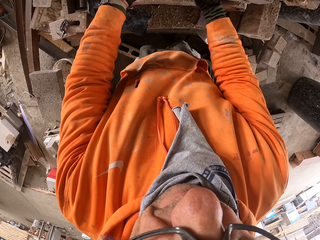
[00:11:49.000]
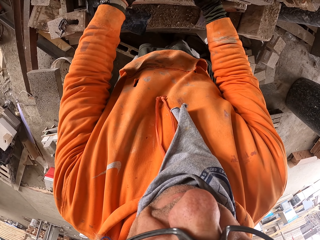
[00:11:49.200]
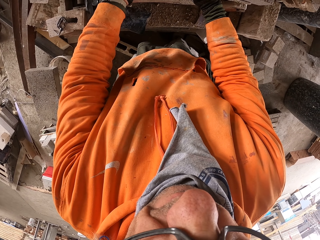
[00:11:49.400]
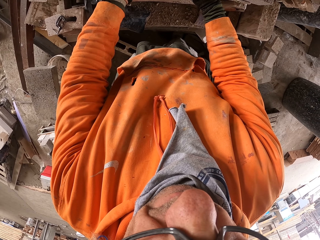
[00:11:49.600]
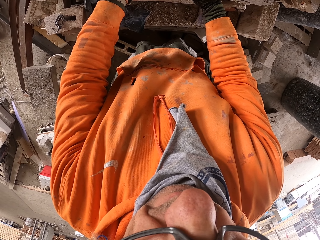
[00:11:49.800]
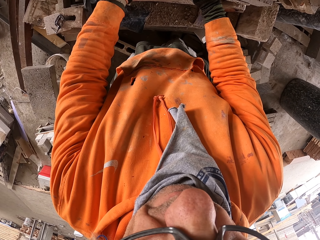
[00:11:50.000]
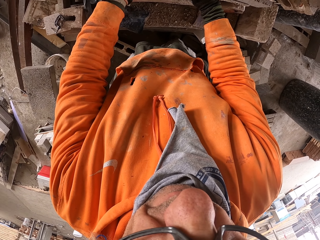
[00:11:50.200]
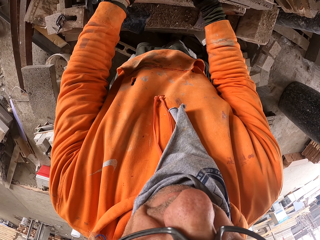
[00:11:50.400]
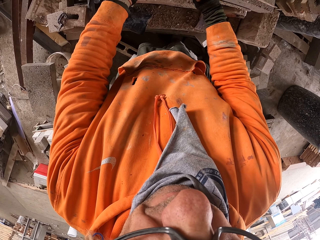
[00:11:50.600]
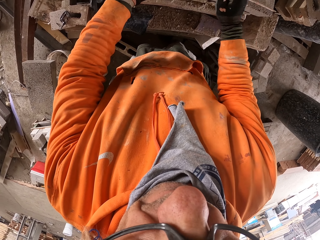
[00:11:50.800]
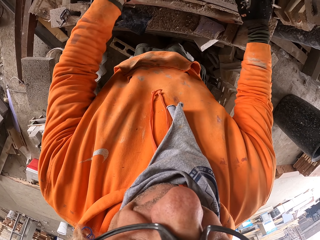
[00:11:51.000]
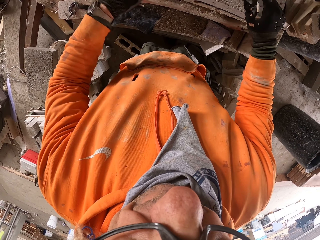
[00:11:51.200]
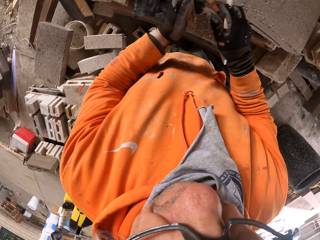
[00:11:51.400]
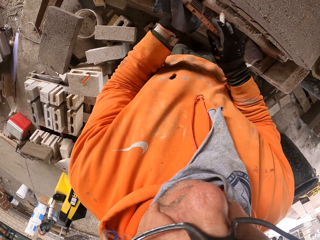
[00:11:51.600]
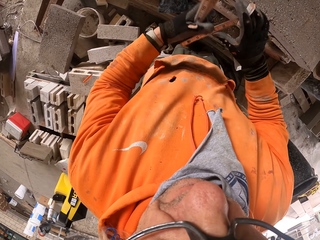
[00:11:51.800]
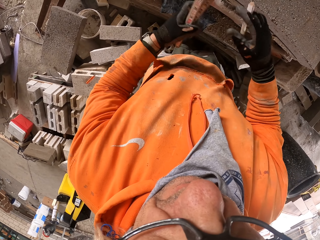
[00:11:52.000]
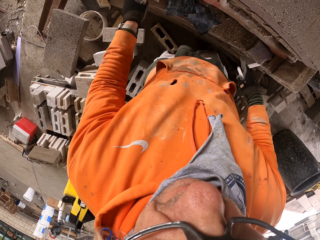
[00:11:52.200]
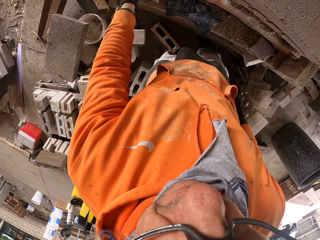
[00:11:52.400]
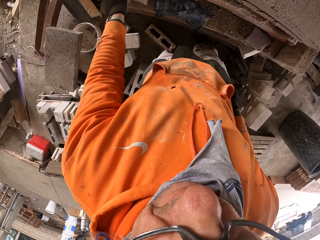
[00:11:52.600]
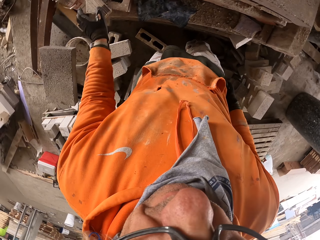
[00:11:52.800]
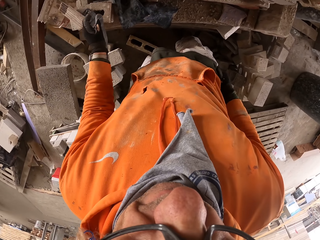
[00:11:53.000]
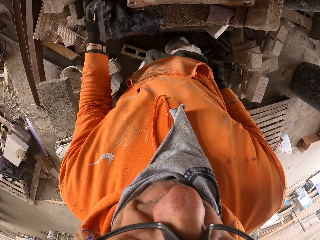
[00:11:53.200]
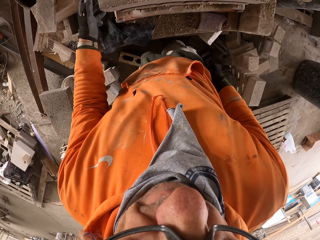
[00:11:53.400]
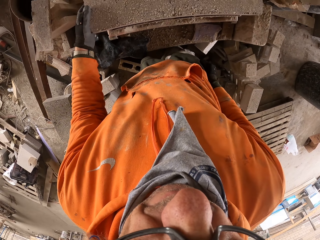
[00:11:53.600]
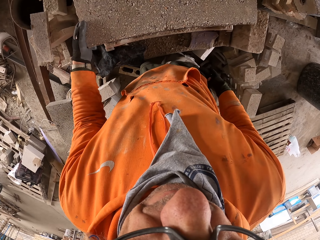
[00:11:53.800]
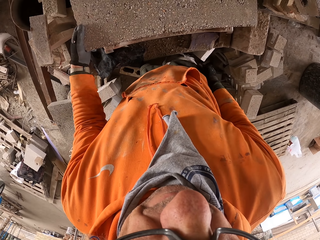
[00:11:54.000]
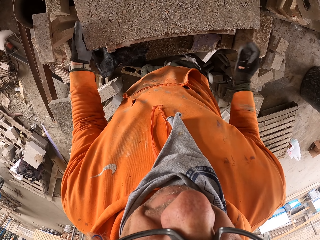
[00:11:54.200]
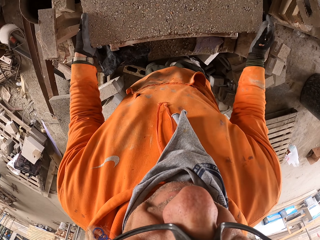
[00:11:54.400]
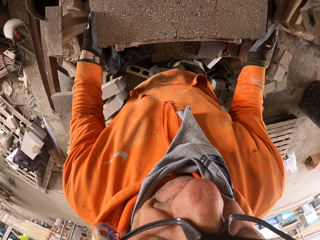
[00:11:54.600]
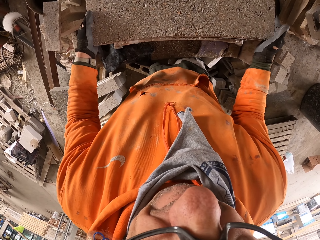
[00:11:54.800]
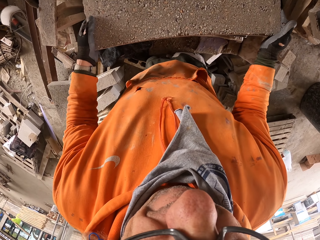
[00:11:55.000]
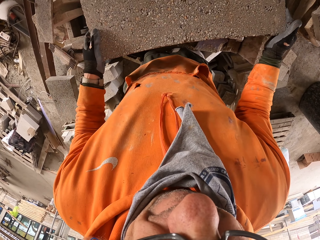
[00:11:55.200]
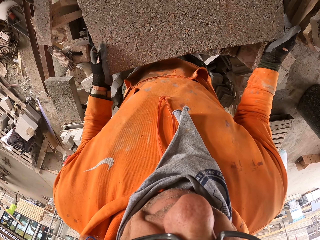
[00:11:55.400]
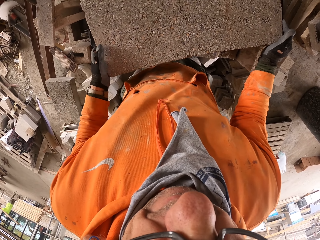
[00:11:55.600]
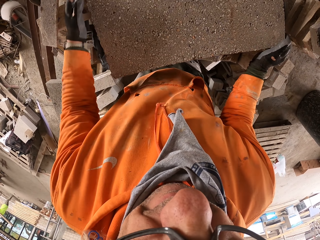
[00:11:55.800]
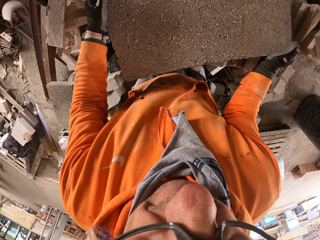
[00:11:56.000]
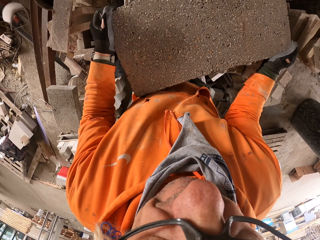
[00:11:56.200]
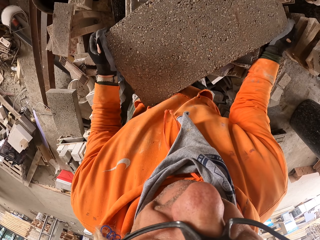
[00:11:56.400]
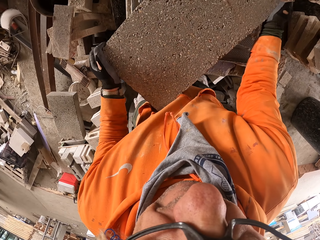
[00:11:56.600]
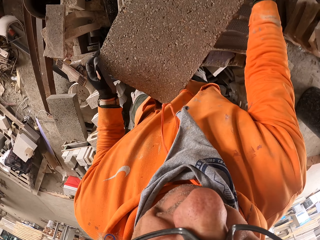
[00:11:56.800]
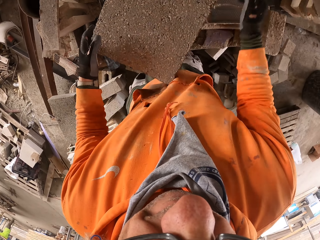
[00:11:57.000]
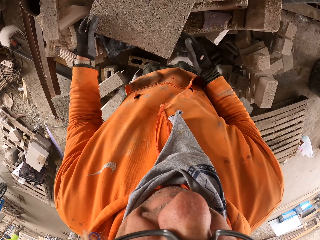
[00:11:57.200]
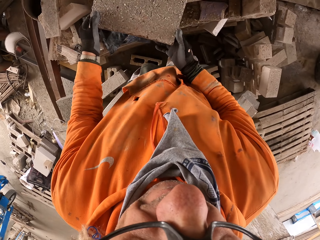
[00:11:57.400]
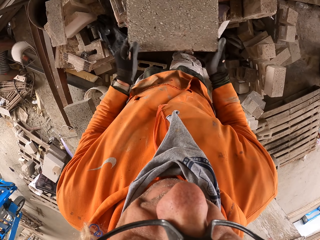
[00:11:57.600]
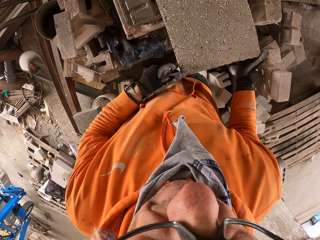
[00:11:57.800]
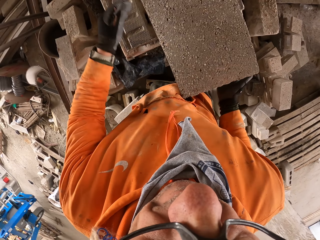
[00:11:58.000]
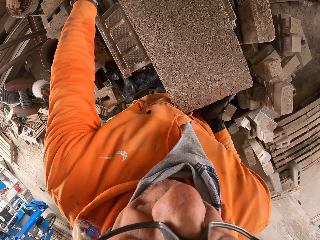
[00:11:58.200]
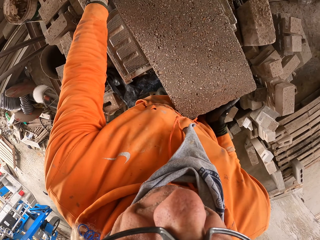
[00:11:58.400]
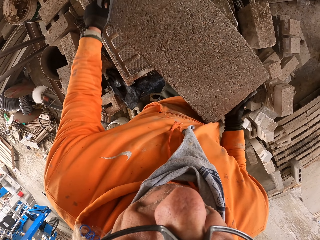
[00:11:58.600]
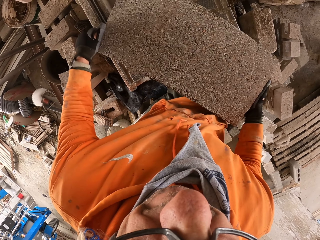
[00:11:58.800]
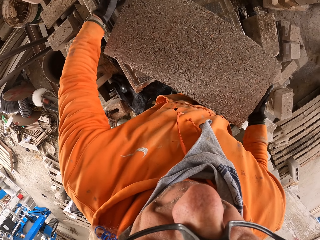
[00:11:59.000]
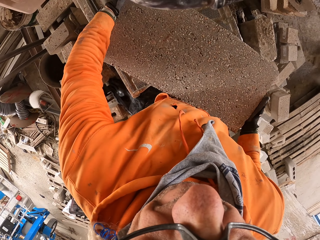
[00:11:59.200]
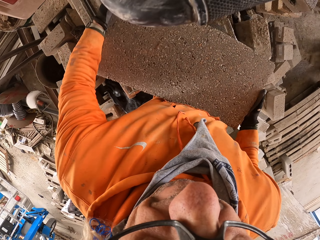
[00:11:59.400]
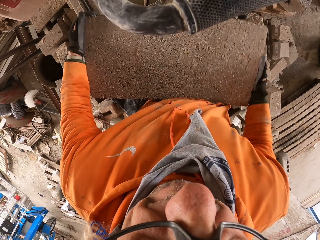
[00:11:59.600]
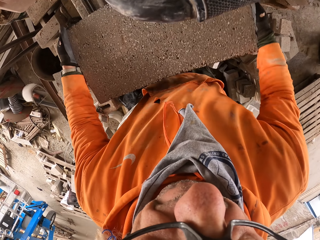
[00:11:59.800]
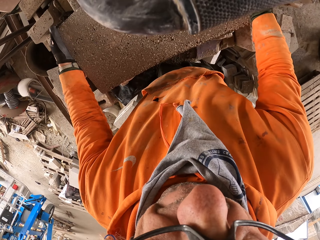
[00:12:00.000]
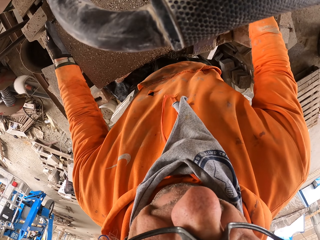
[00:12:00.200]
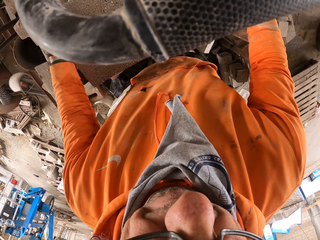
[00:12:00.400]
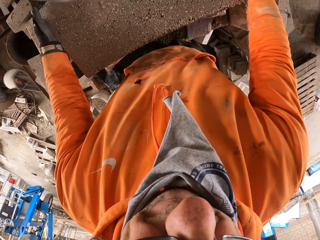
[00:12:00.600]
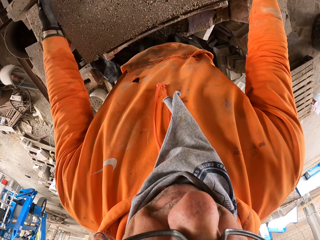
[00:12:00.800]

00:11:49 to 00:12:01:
The camera wearer folds the tape measure. They put the tape measure on the brick. They turn the brick. They move the brick.

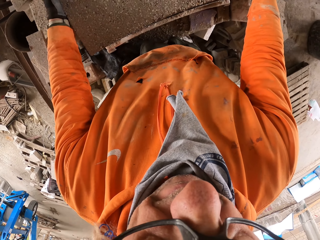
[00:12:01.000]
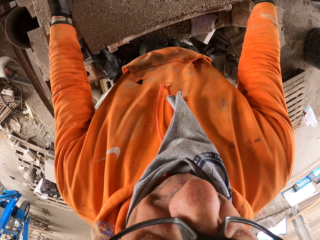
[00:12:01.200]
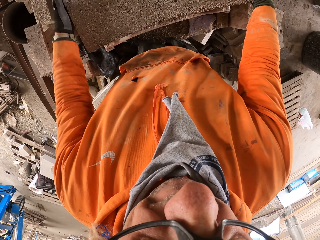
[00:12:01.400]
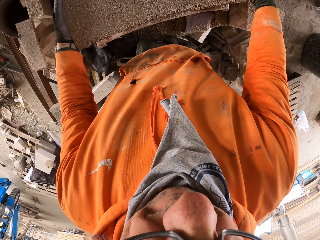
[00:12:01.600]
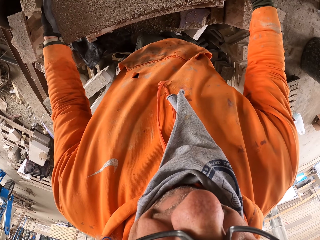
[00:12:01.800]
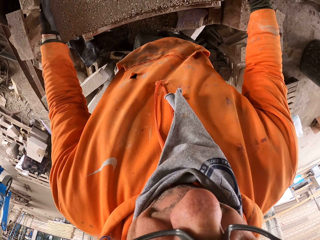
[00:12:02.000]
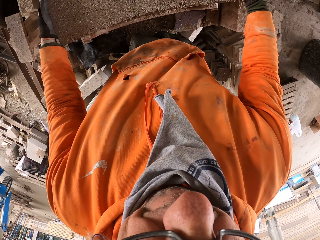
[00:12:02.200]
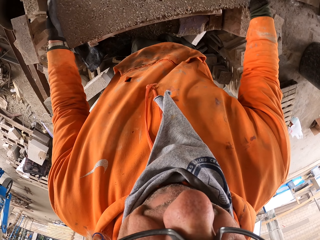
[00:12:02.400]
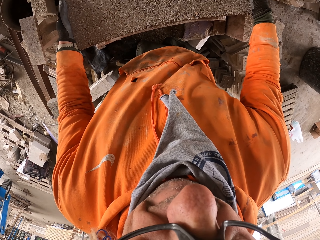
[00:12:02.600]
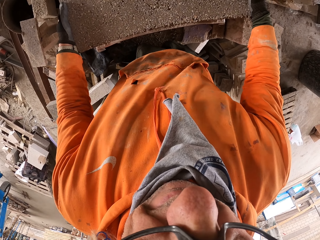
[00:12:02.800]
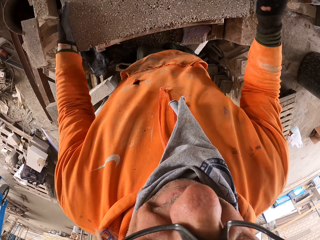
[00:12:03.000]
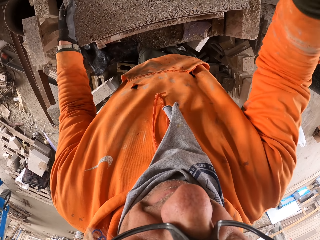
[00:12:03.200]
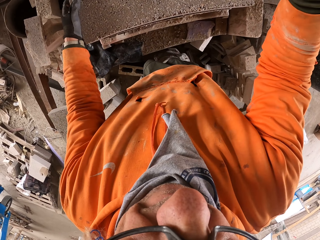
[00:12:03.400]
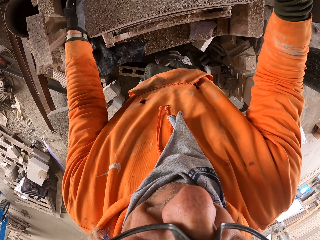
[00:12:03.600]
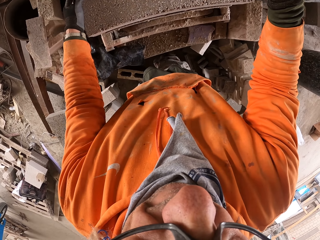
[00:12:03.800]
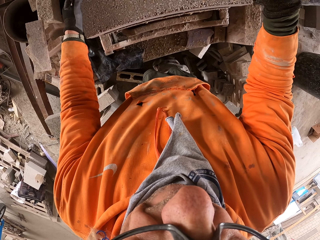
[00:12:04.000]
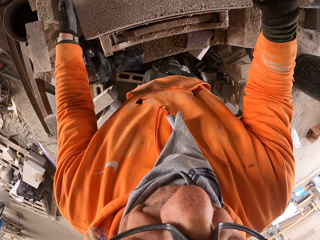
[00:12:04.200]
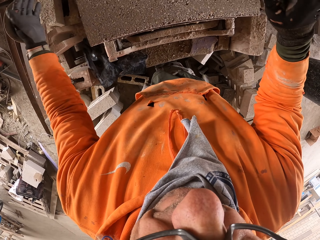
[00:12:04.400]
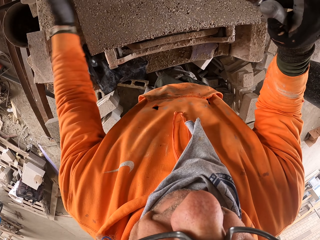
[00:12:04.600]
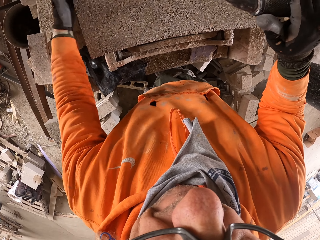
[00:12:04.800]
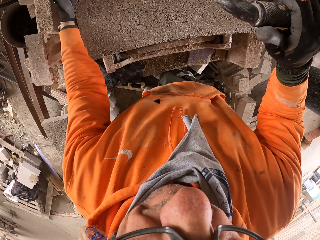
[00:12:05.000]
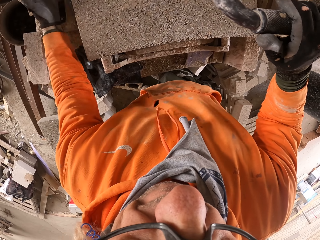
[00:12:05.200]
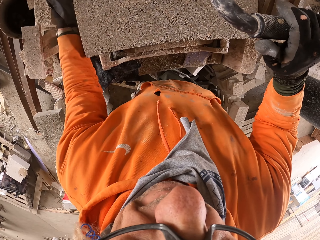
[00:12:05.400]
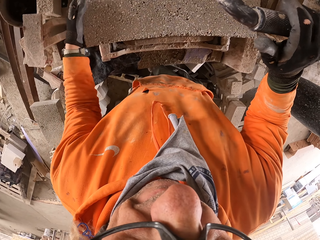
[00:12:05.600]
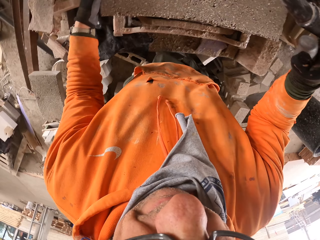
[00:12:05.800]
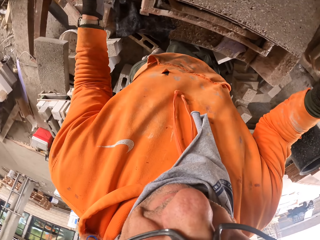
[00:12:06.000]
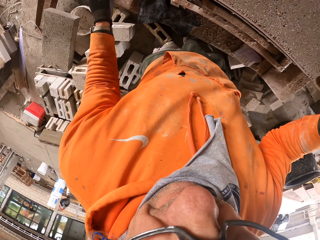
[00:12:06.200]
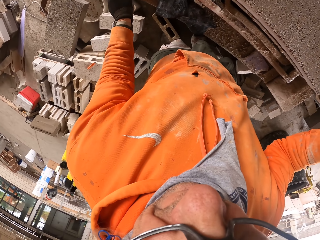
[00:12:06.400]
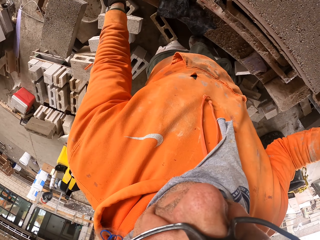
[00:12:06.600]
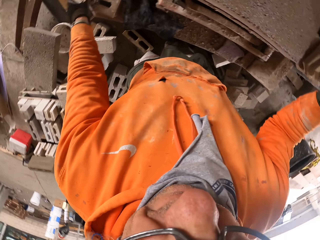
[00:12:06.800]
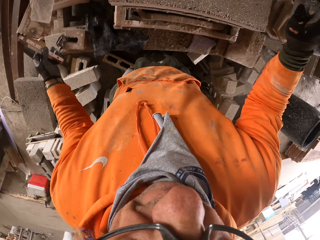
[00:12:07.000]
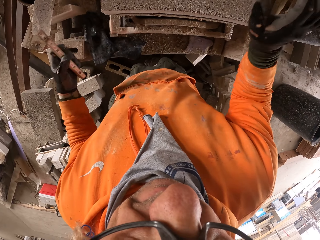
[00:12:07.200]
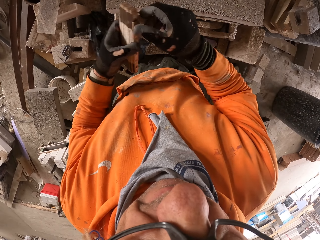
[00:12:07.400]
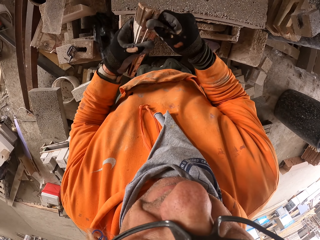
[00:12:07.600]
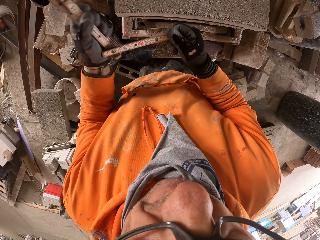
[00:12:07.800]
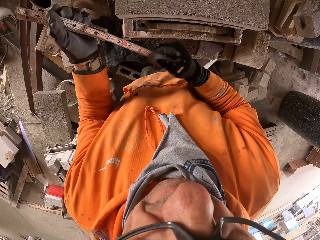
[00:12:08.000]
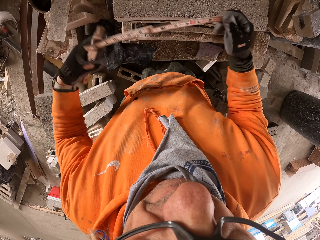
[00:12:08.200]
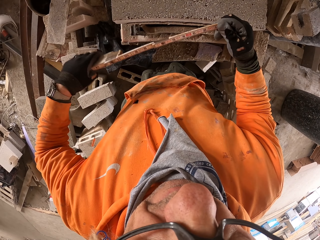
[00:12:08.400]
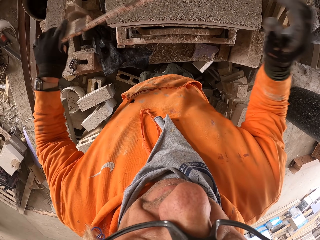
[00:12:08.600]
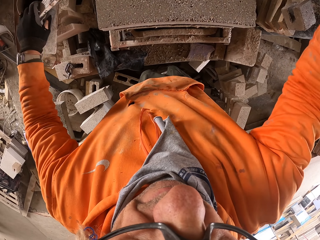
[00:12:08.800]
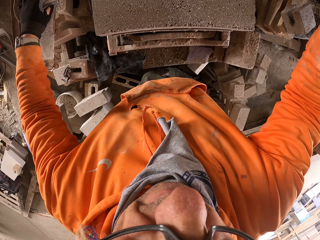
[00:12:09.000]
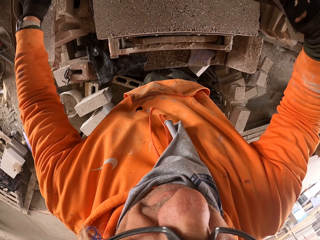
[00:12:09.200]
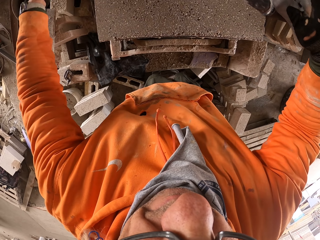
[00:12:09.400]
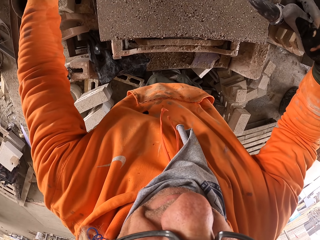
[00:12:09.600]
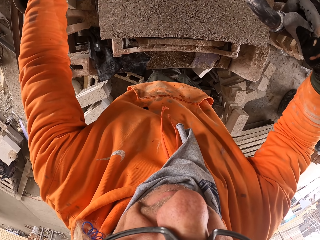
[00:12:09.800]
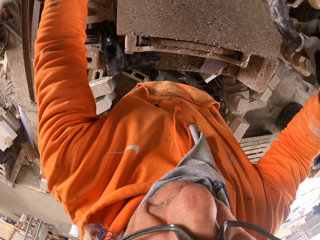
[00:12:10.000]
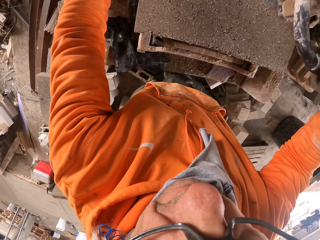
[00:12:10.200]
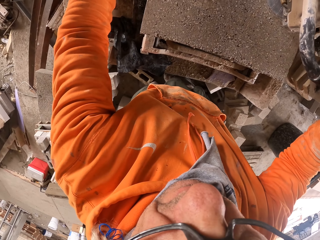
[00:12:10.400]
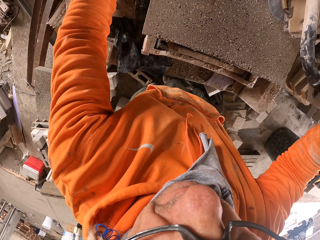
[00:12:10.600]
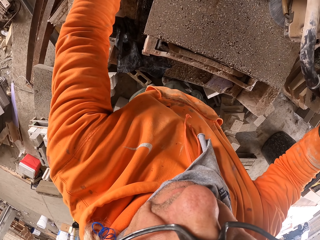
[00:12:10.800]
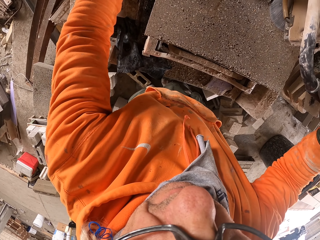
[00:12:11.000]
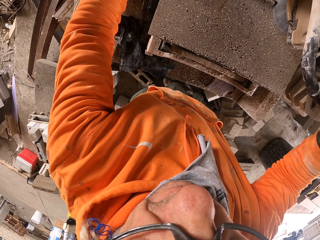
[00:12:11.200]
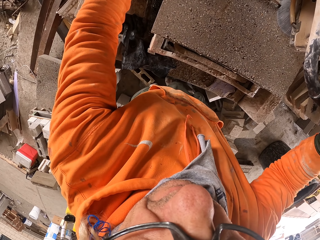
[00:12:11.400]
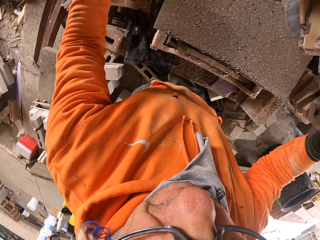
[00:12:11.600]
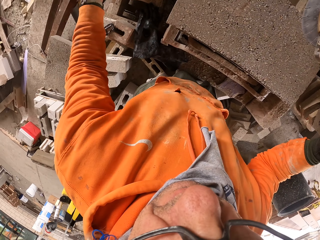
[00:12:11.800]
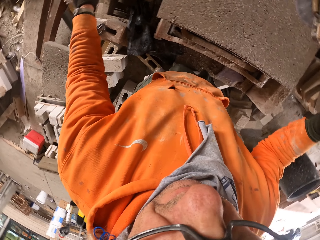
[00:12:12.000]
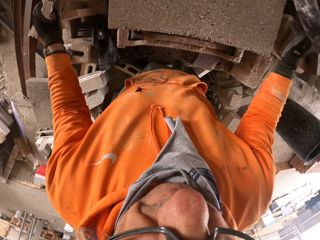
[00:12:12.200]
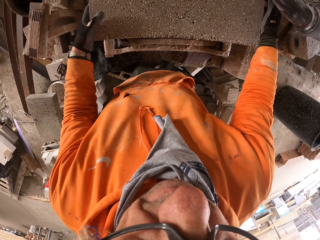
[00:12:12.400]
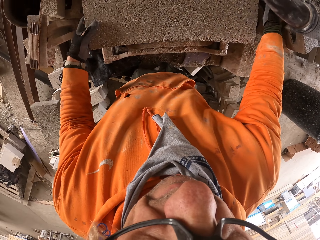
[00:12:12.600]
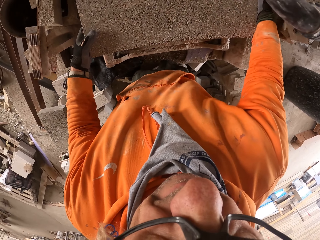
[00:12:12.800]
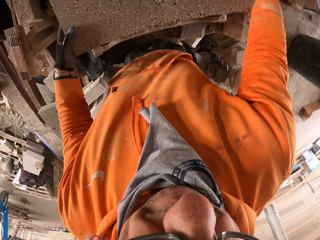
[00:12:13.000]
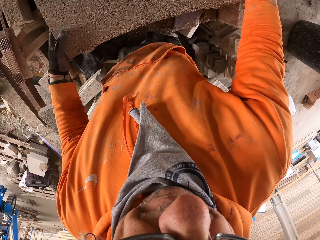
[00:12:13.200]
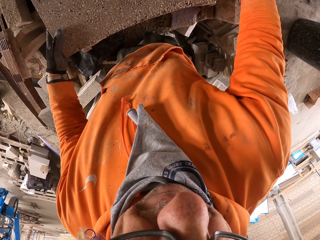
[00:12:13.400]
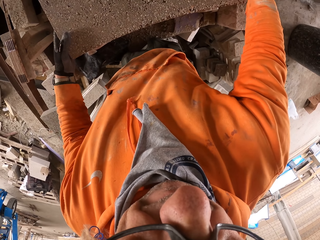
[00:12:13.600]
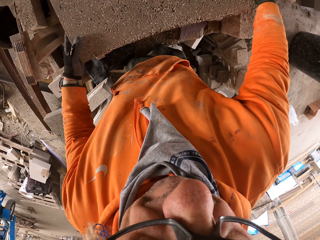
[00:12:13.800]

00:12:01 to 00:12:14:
The camera wearer cuts the brick. They pick the tape measure. They straighten the tape measure. They measure the brick. They put the tape measure on the brick.
